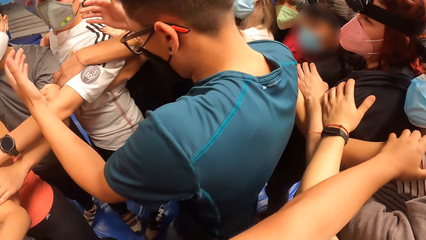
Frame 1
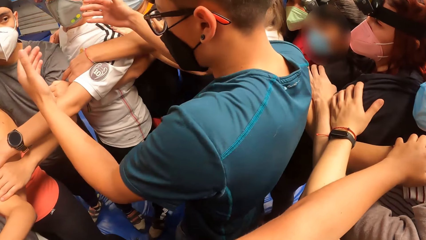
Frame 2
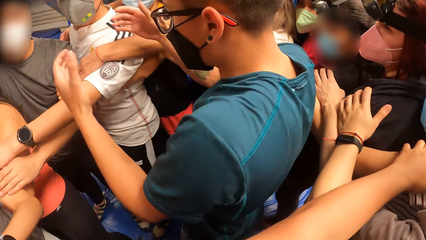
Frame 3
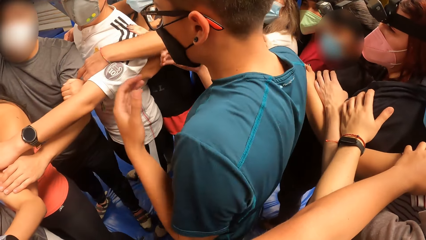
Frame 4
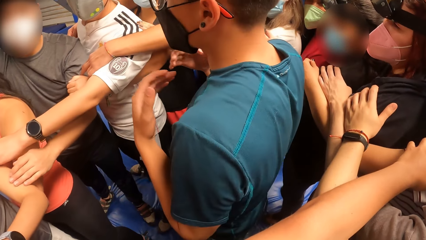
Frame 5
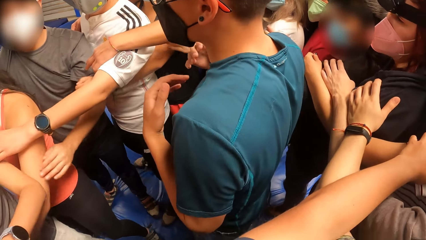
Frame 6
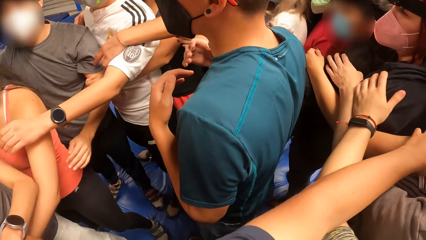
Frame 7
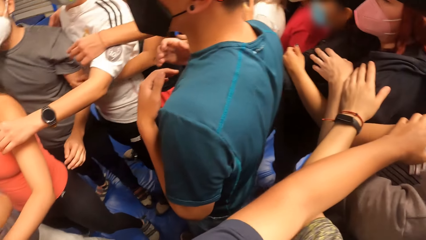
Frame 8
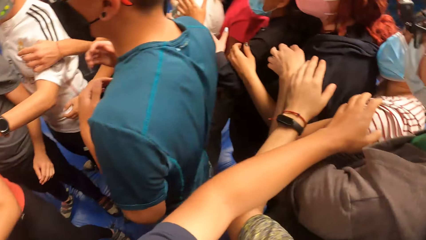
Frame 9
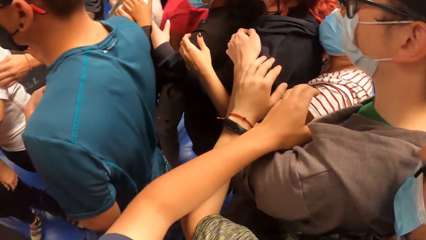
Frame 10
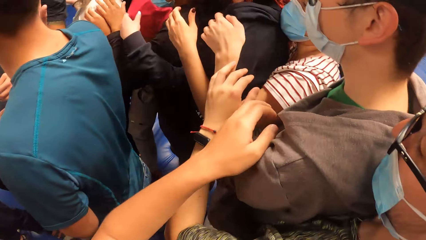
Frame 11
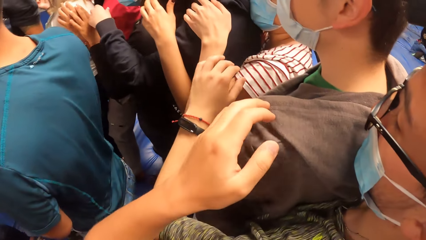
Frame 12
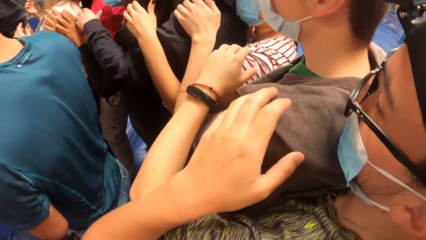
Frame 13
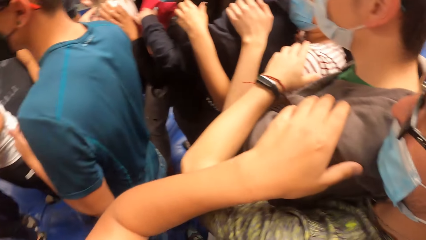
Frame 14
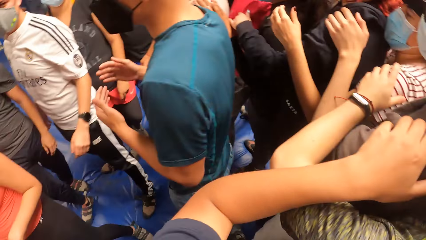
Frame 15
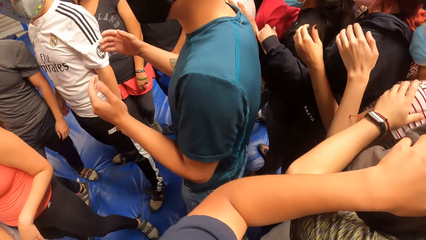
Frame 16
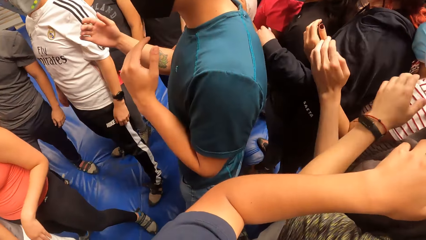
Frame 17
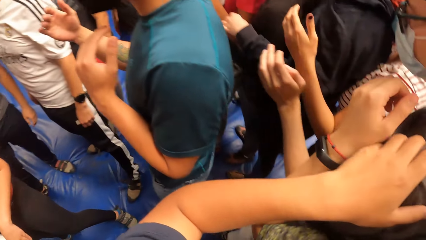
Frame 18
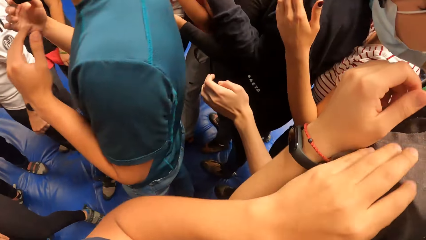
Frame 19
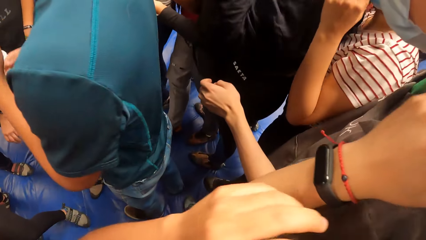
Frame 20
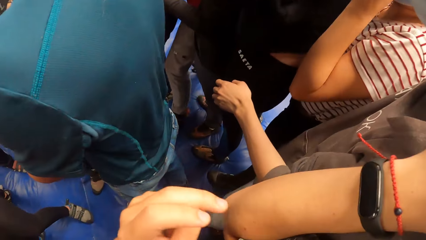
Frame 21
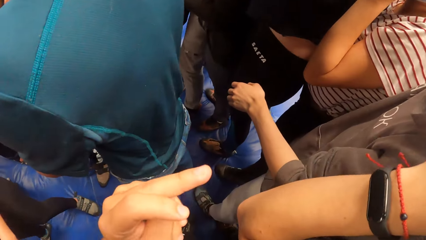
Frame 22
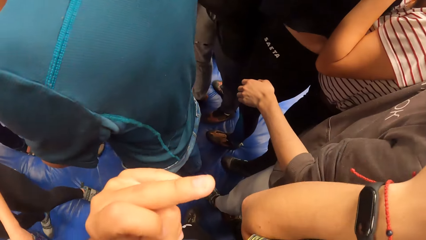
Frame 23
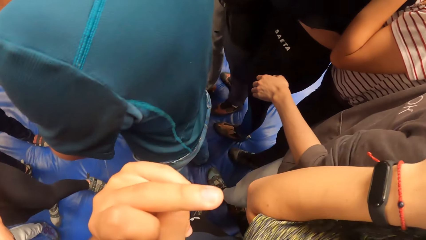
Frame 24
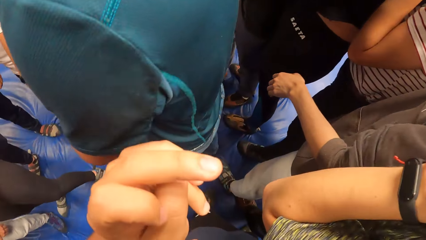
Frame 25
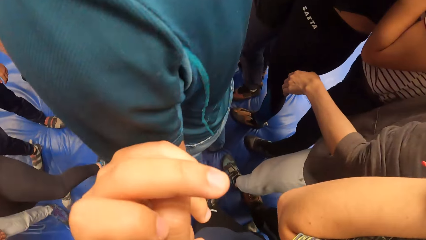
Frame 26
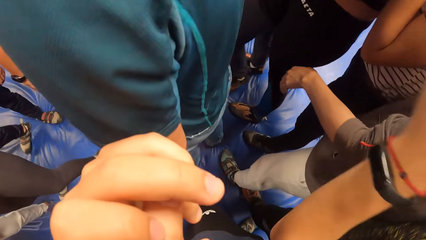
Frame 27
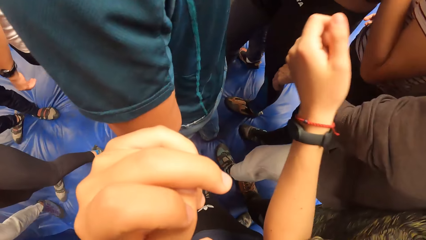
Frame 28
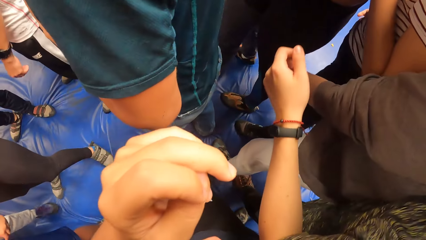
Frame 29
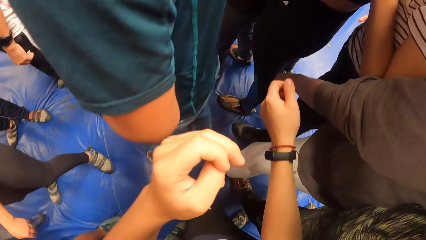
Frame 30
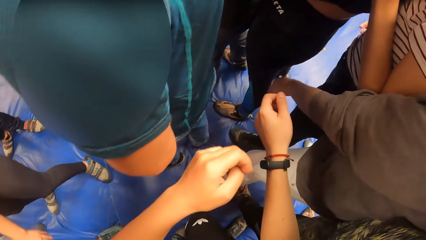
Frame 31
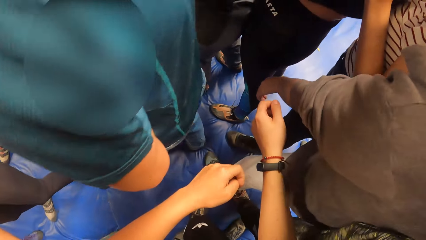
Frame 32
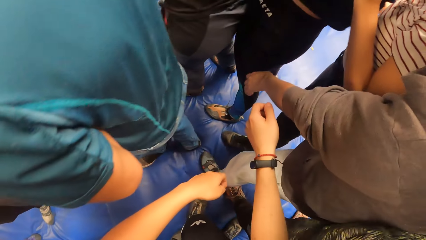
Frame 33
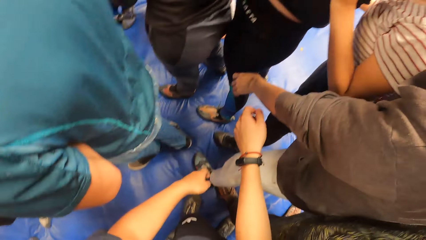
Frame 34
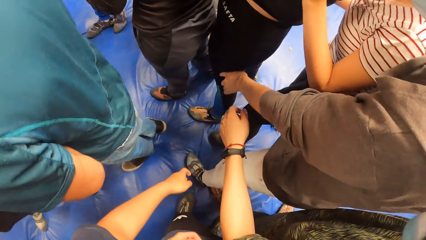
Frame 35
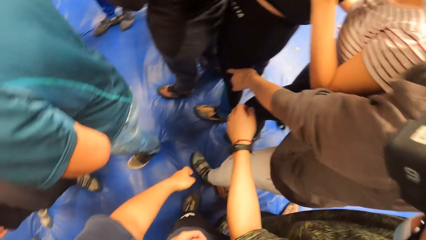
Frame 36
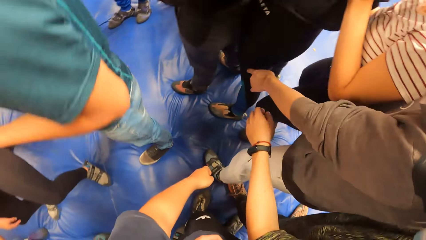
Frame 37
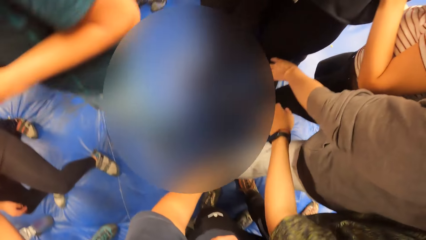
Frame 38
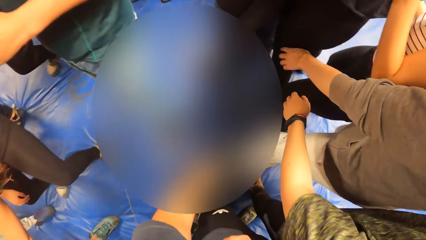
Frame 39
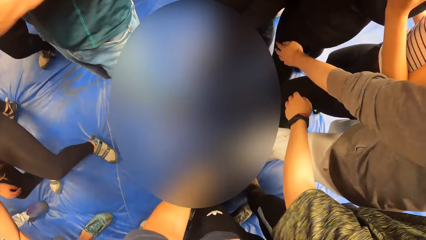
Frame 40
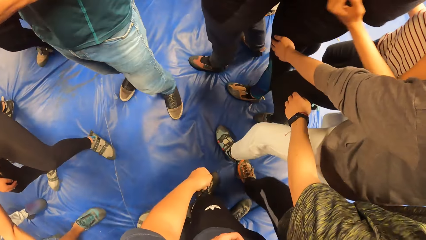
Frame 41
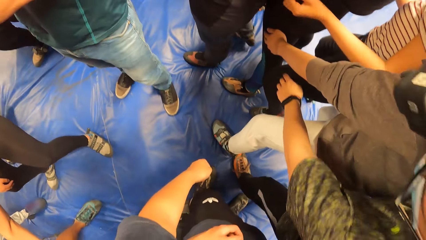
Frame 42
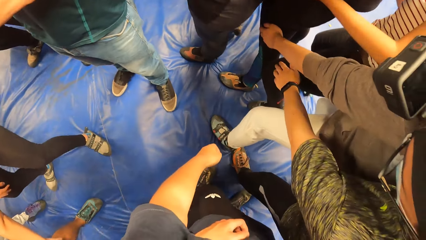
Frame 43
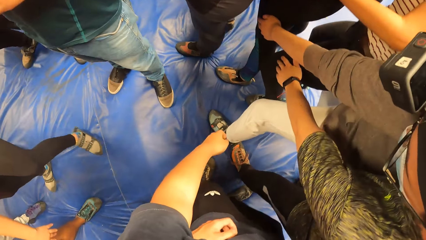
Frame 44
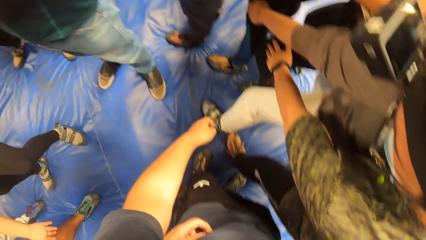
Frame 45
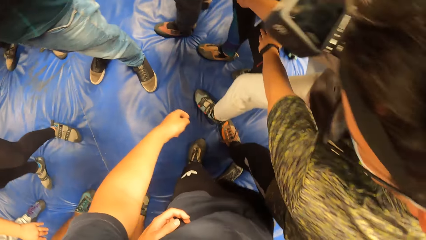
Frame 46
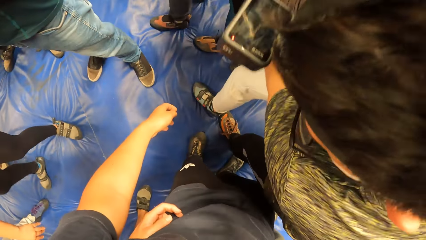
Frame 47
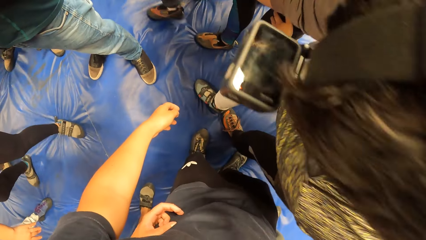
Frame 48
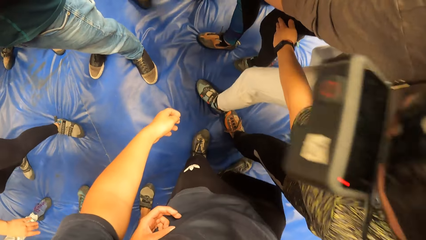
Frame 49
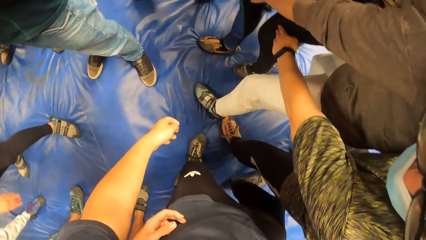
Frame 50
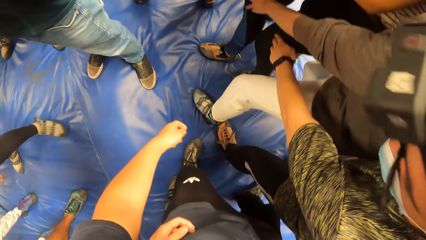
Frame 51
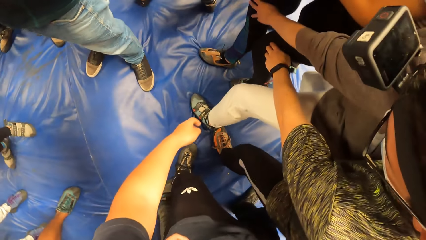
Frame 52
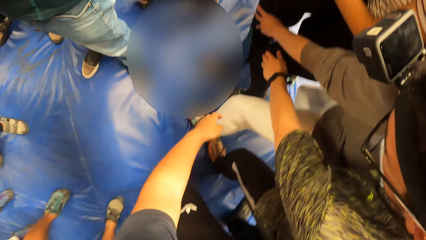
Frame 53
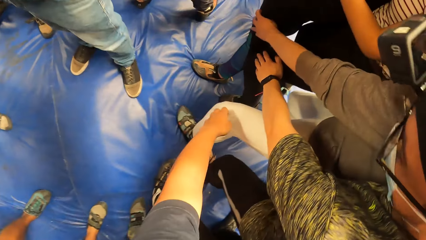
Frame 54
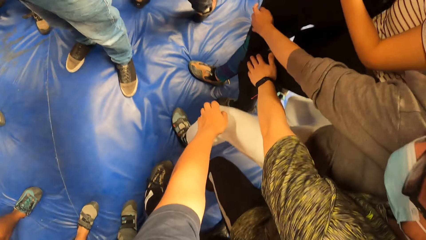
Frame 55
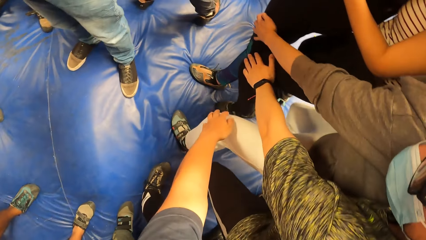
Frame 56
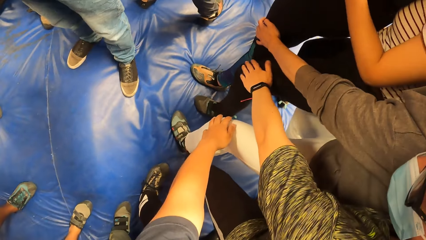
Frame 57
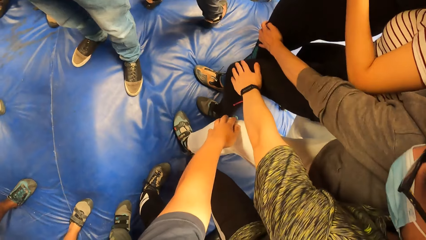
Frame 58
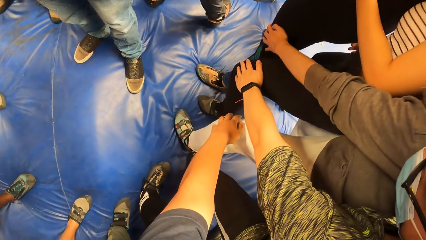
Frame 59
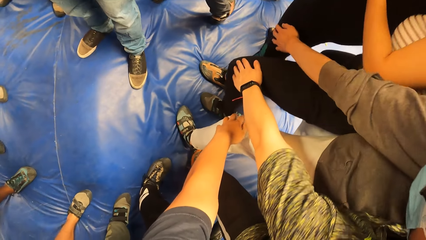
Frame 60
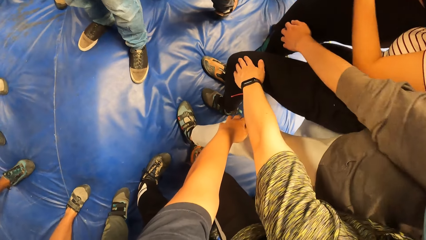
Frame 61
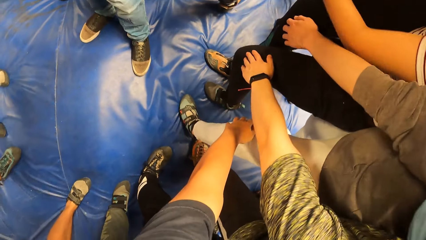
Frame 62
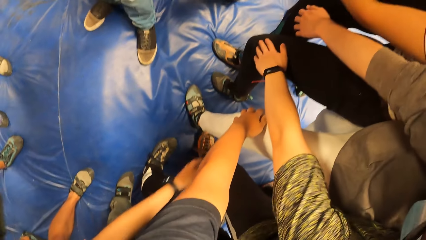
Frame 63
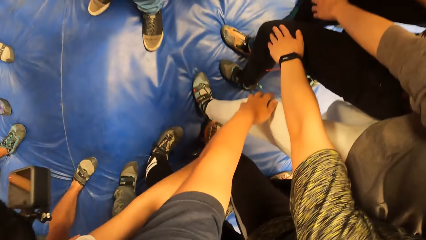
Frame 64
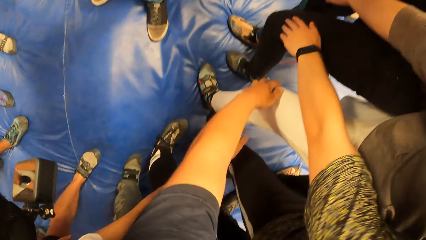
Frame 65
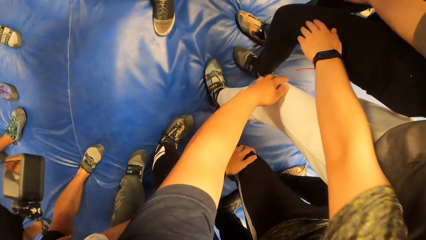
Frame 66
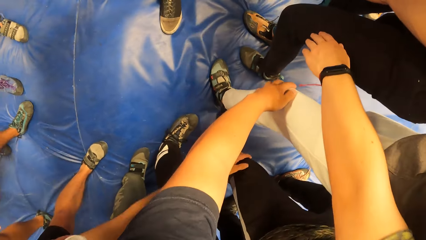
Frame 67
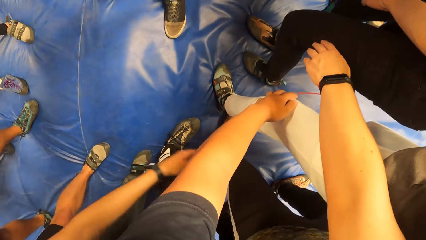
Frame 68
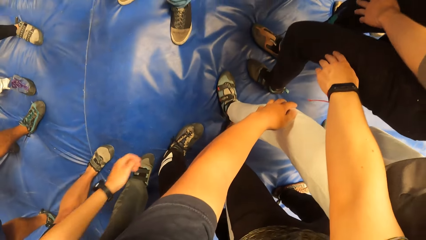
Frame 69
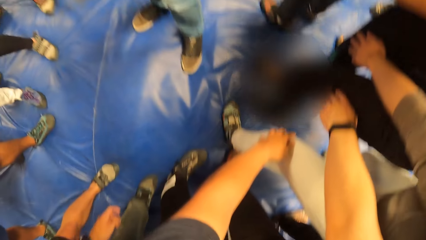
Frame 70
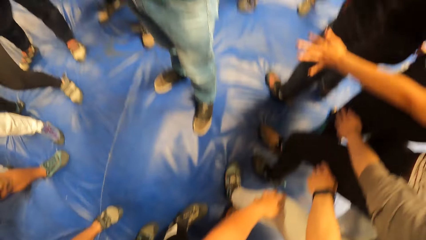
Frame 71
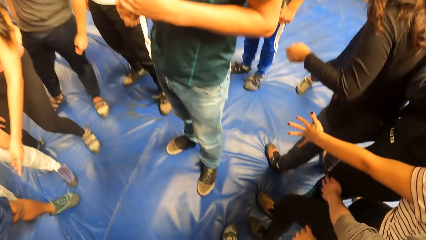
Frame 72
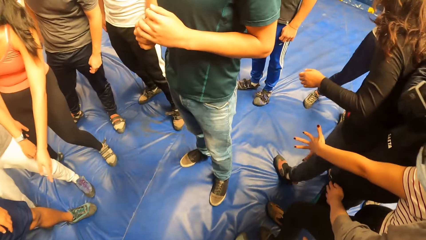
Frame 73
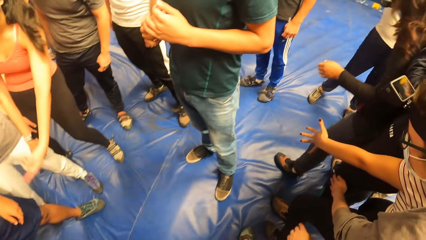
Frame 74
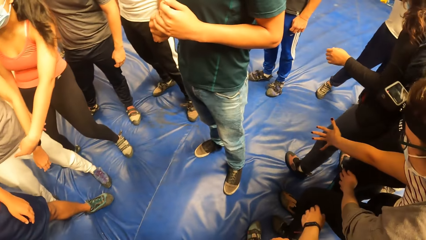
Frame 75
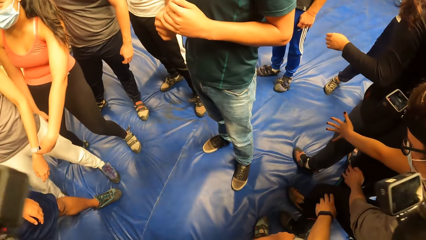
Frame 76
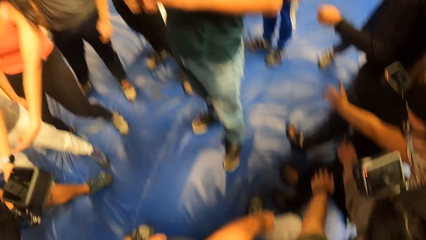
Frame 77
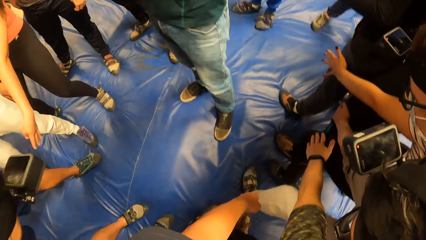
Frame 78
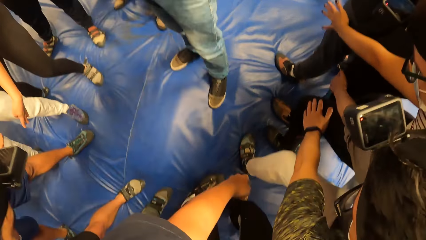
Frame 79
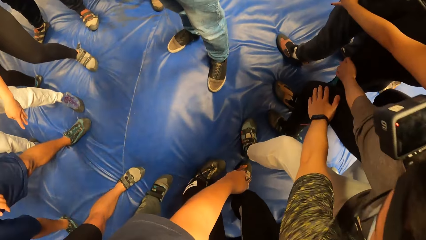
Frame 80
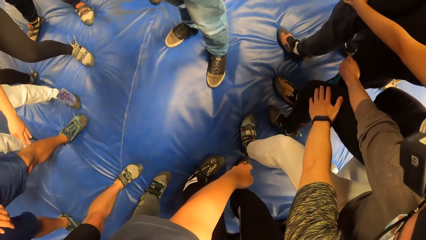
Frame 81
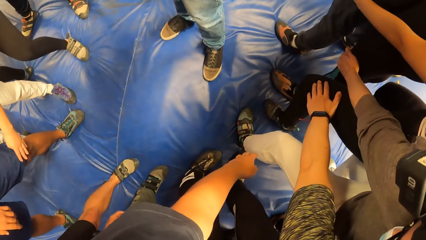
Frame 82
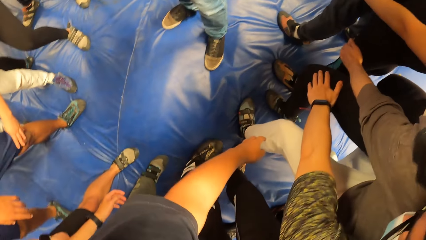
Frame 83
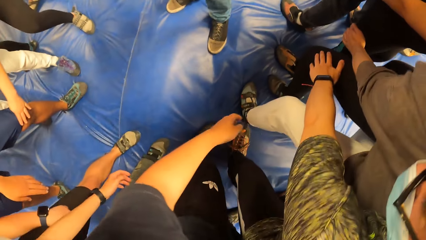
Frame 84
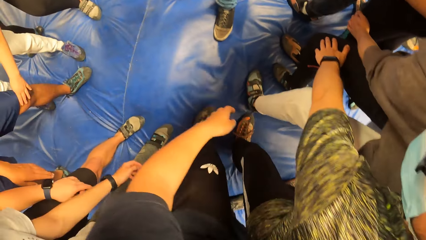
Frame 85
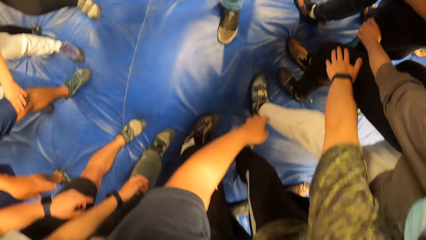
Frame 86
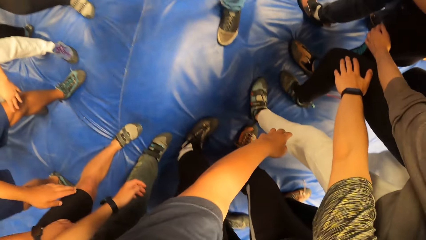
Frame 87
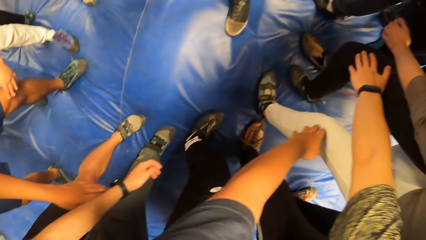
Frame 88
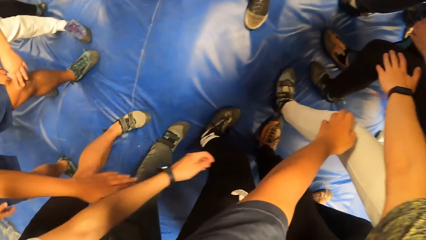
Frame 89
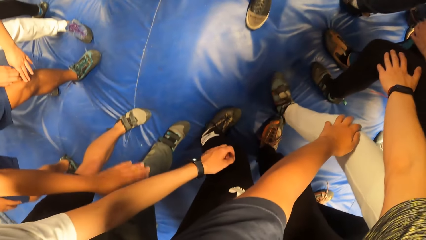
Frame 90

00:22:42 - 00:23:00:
A man moves the hands. The camera wearer removes his left hand from the left shoulder of a woman. He places his left hand on the left shoulder of another man. He holds the other man's shoulders. He looks at his hands. He looks at the ground. He holds the other man's knees. He looks at another man. He bends on the ground.
